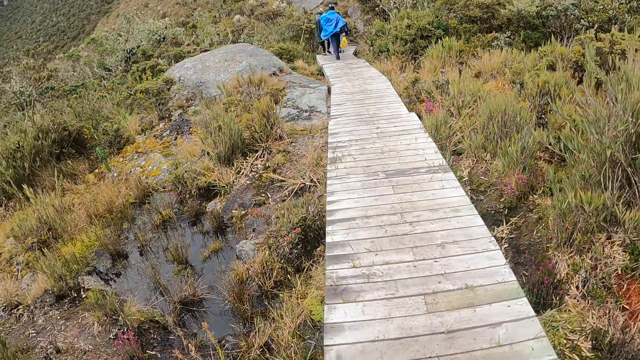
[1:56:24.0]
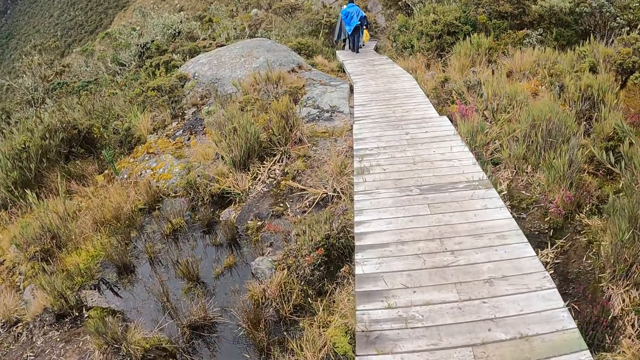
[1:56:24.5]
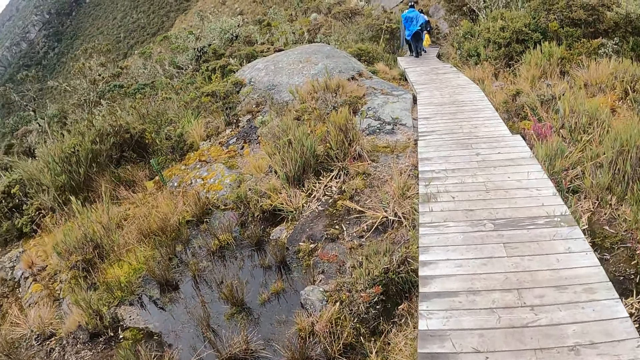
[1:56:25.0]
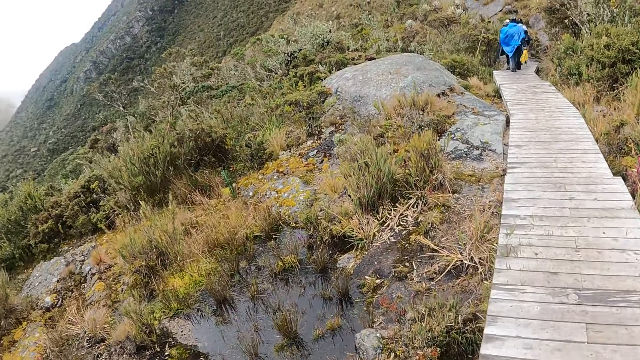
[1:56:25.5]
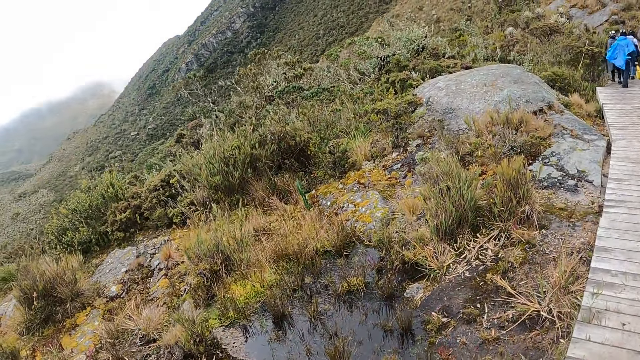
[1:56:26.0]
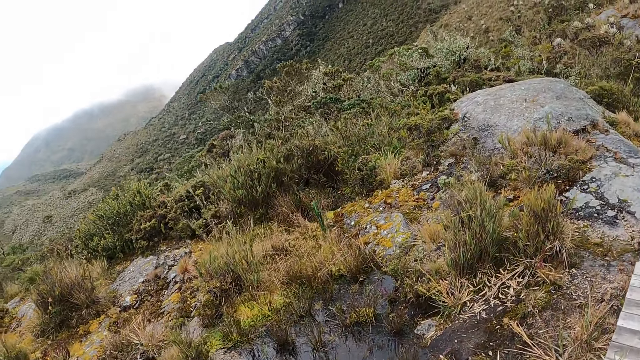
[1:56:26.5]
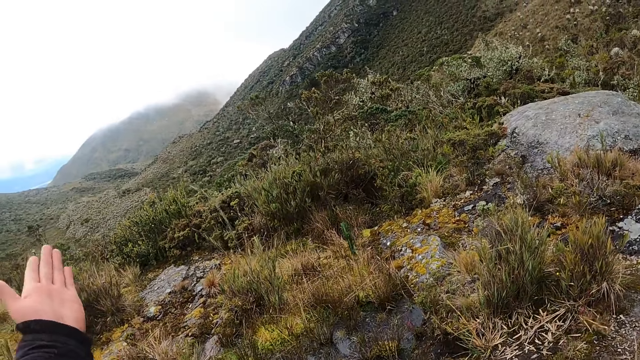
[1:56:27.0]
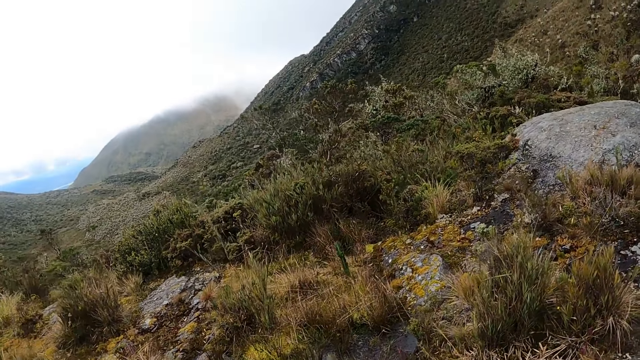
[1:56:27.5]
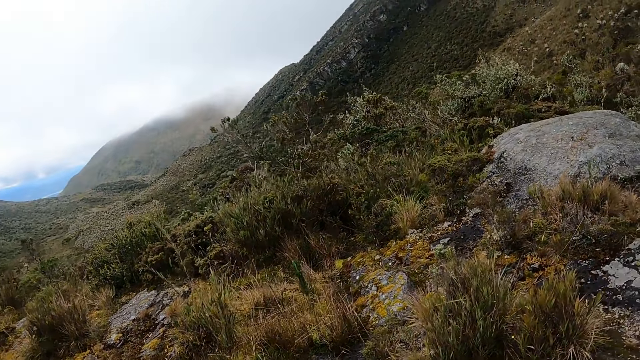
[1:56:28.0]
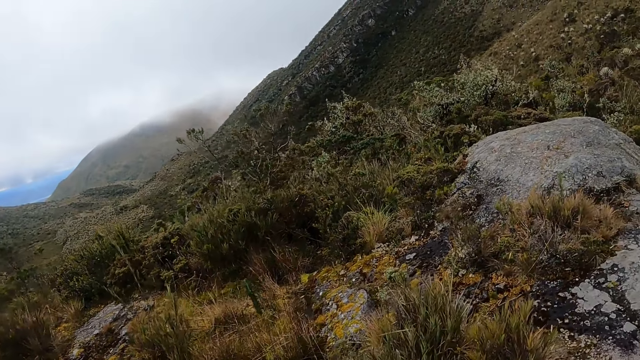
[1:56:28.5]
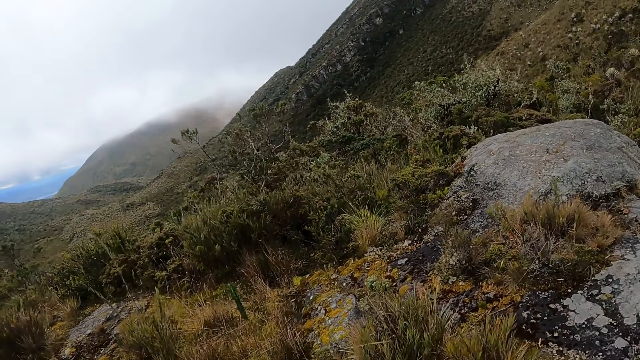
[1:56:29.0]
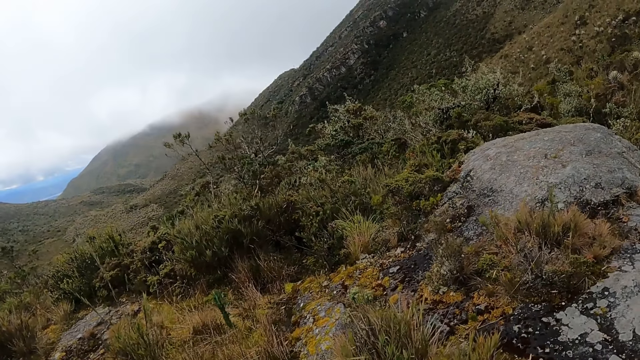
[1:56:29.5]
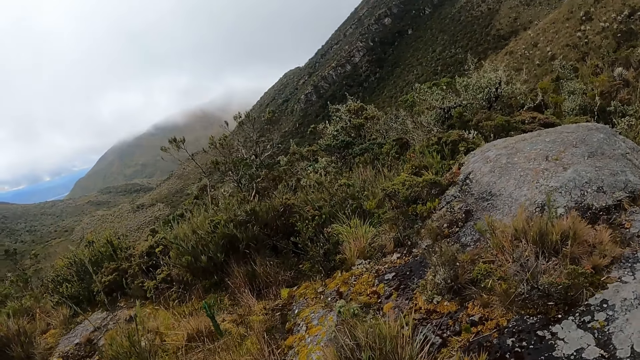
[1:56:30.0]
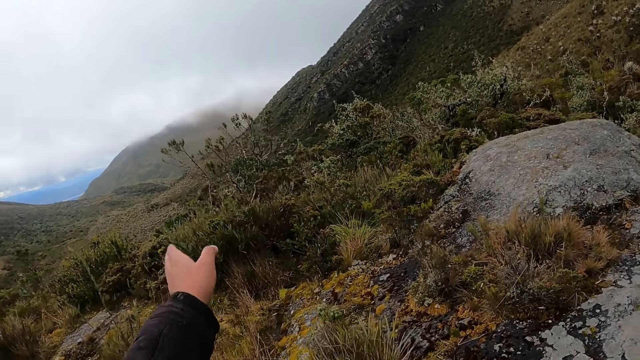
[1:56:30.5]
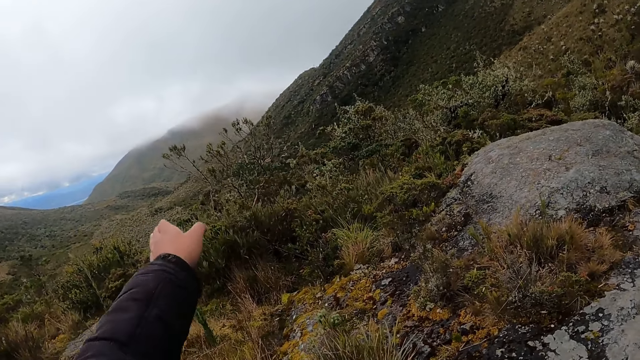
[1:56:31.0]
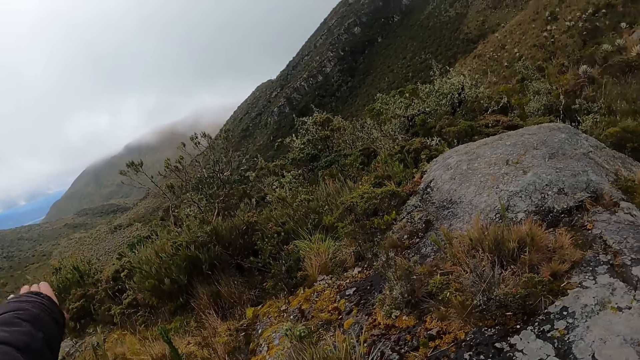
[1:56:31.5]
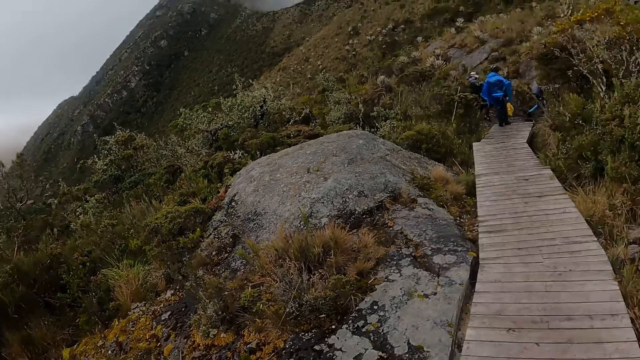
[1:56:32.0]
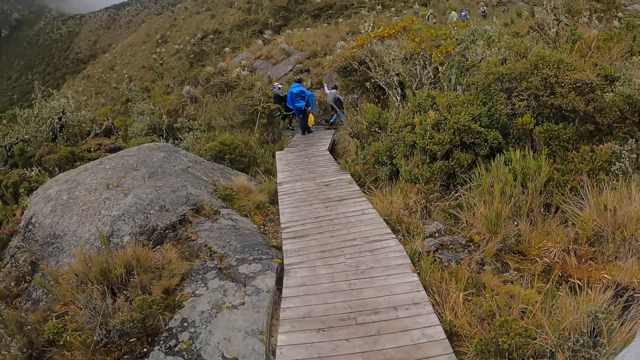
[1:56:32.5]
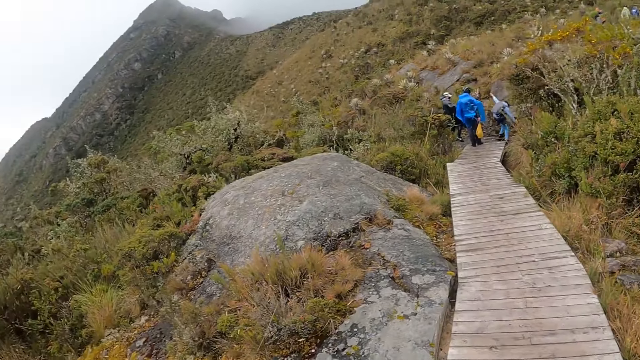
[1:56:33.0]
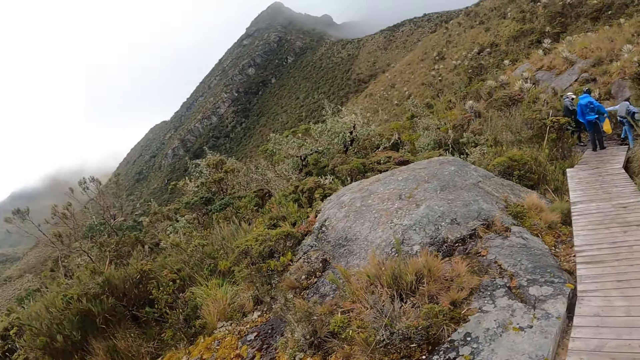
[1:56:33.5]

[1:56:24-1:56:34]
The camera wearer looks around. They point with the left hand and move the left hand.

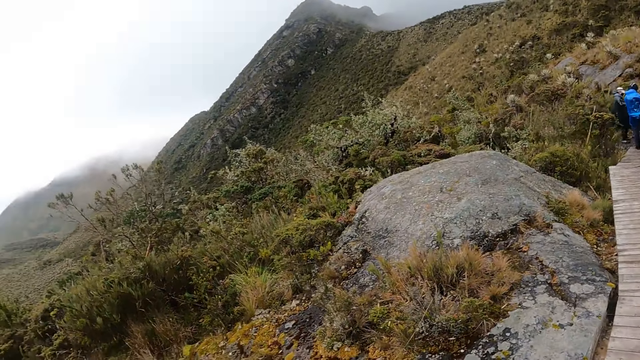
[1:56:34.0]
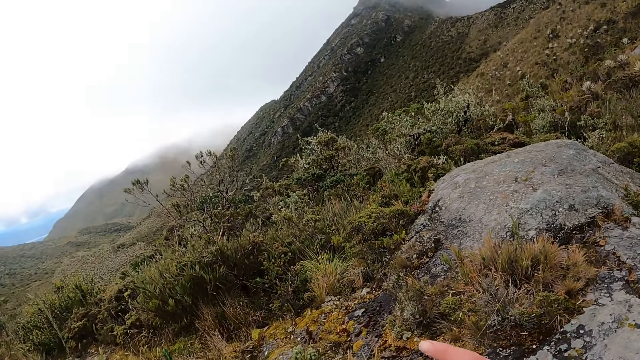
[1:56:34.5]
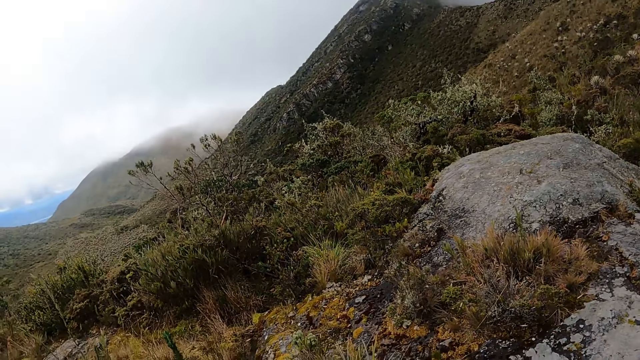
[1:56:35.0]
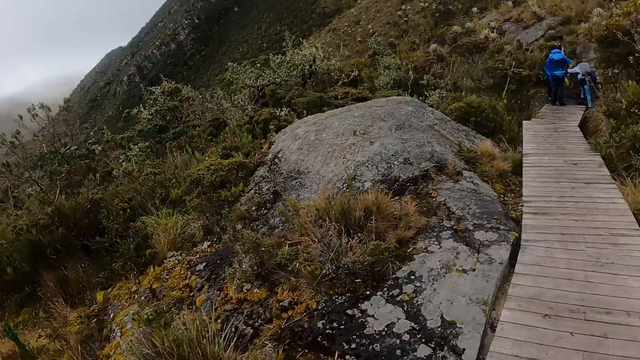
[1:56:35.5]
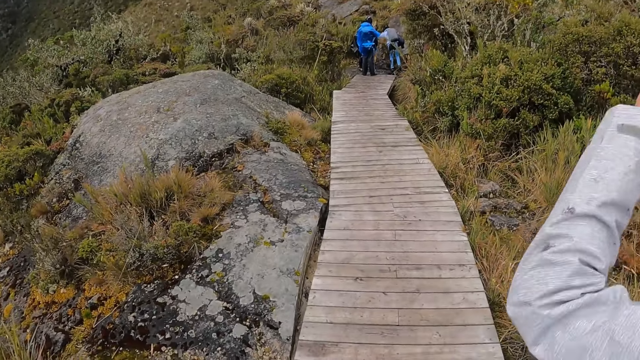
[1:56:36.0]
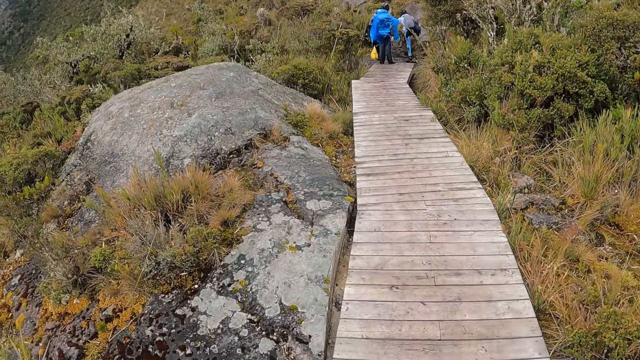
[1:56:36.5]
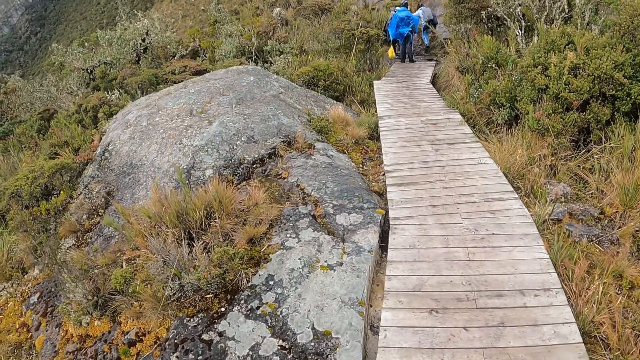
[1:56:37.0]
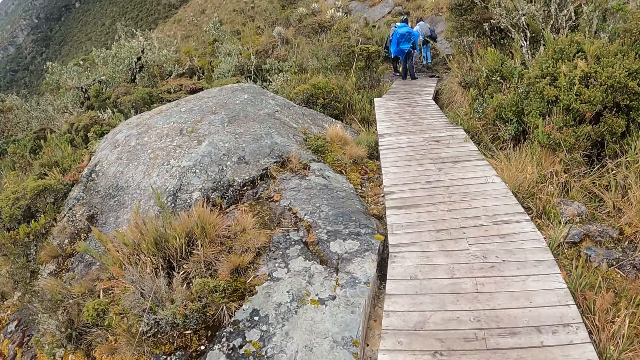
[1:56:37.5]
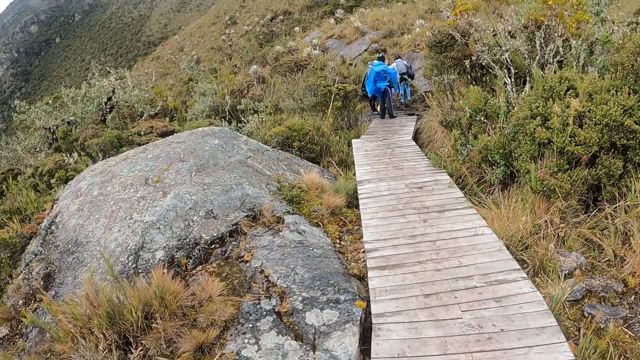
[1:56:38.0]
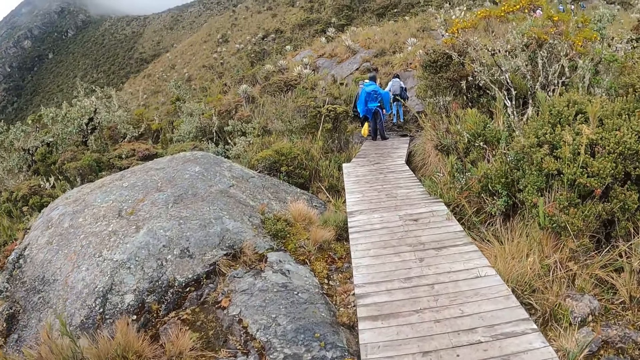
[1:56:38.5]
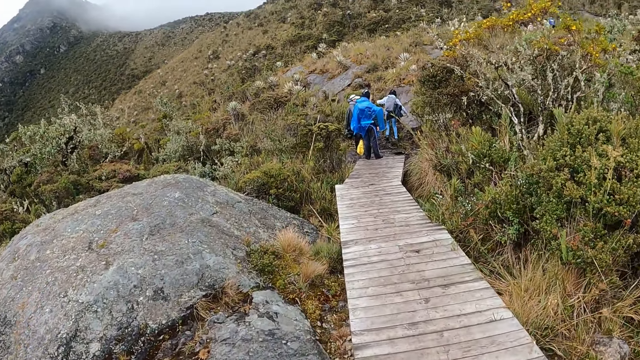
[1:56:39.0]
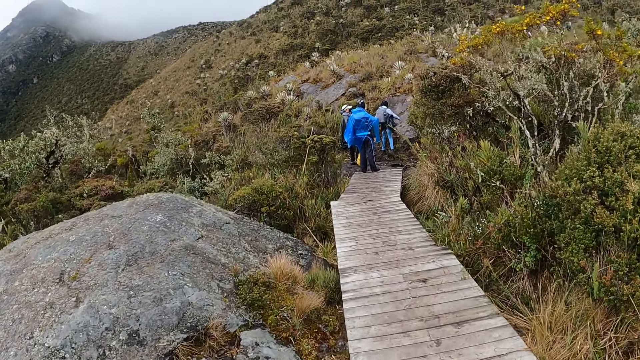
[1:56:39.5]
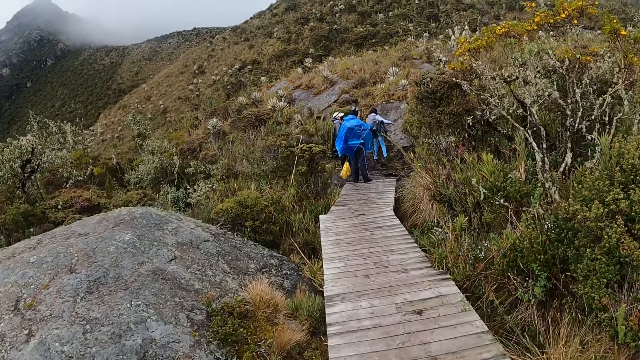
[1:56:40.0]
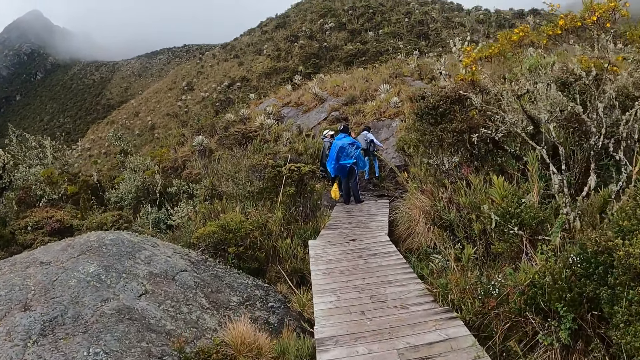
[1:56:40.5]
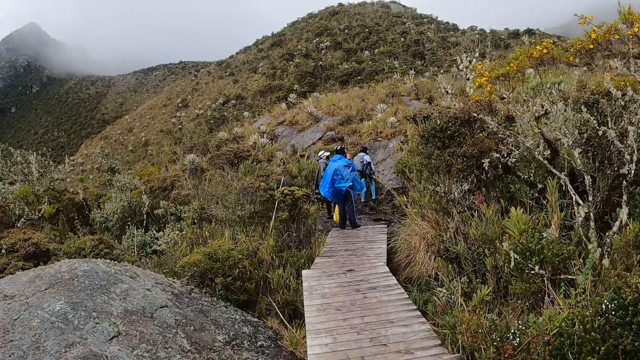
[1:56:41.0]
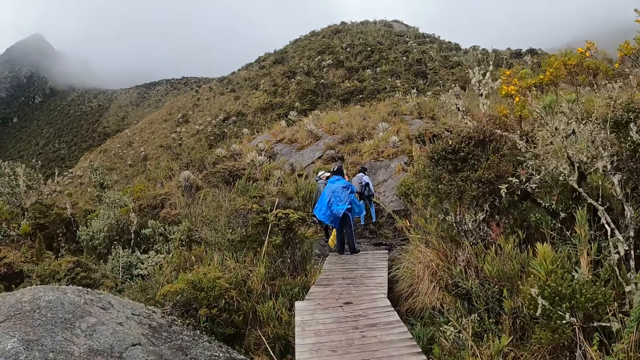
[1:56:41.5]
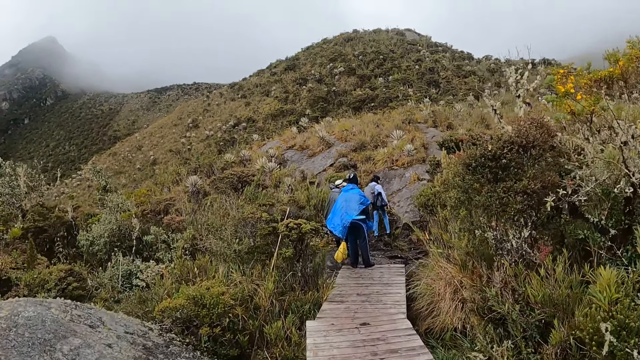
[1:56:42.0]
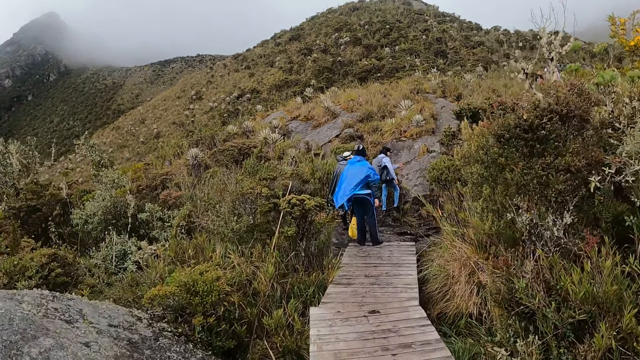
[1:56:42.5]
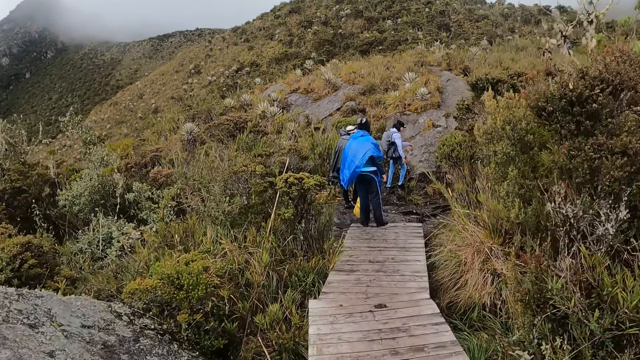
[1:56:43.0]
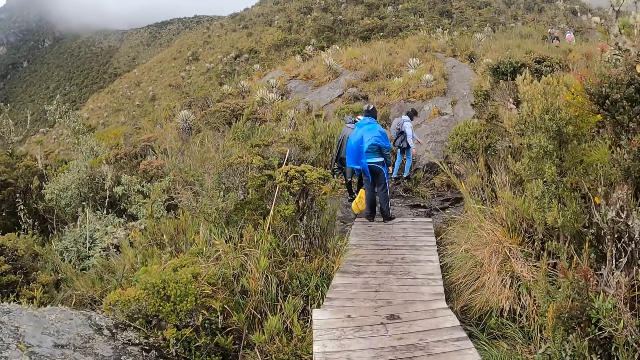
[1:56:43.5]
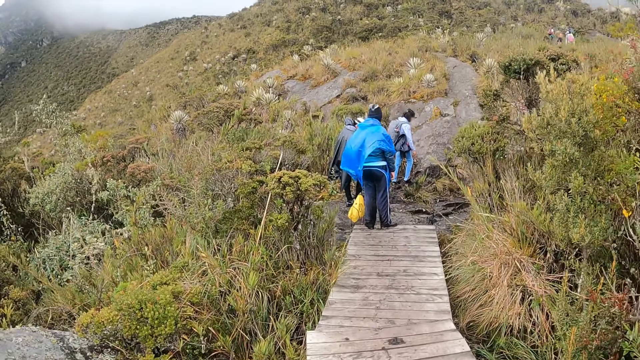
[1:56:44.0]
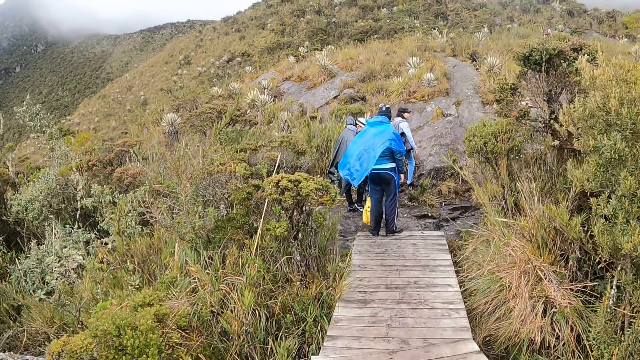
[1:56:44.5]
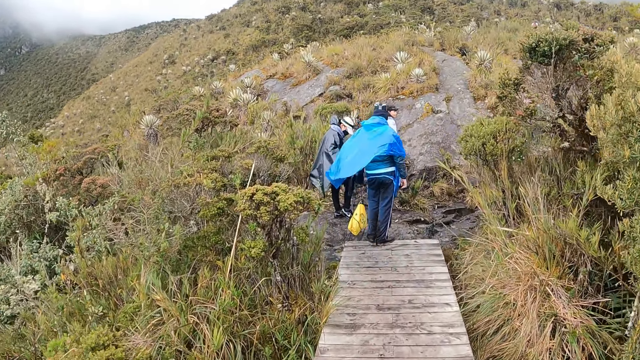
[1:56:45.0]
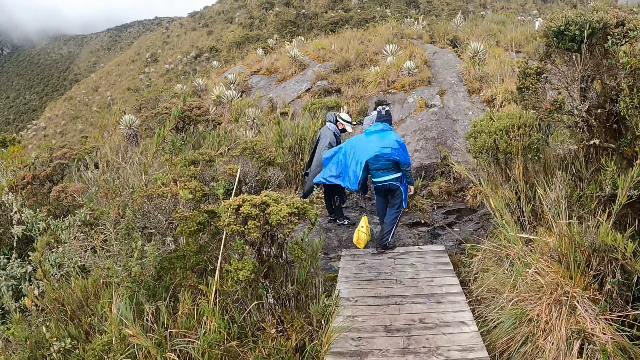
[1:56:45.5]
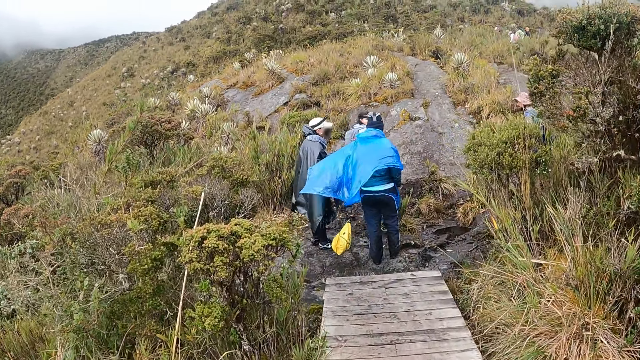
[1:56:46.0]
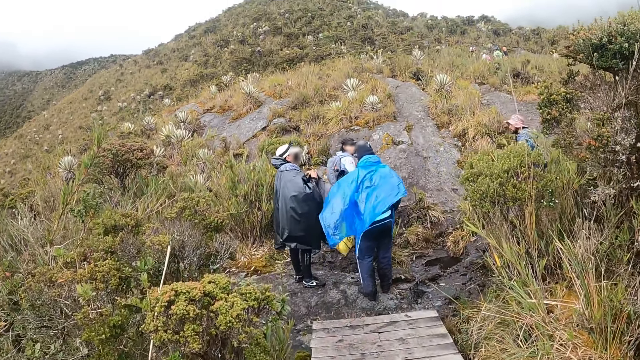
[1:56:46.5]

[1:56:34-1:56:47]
The woman moves her hand. The camera wearer walks to the colleagues.
